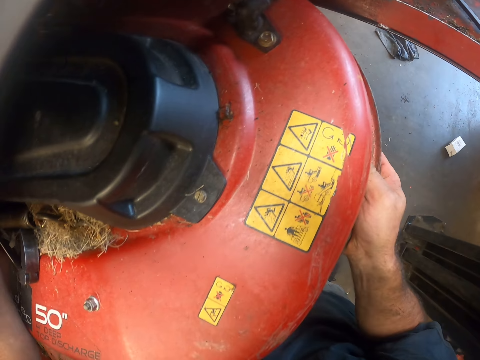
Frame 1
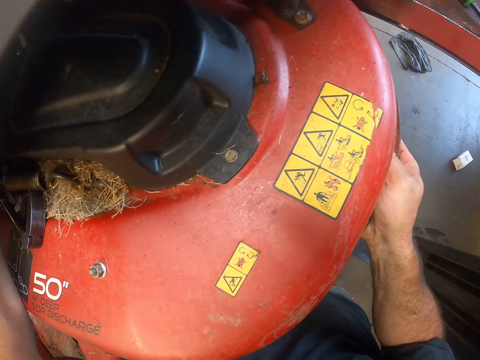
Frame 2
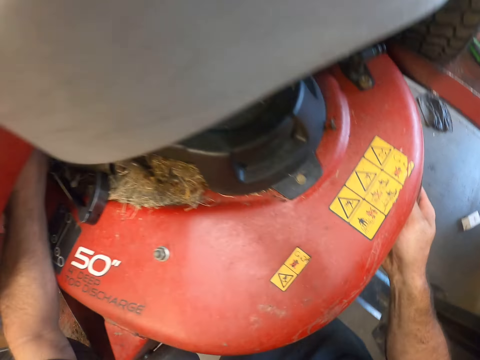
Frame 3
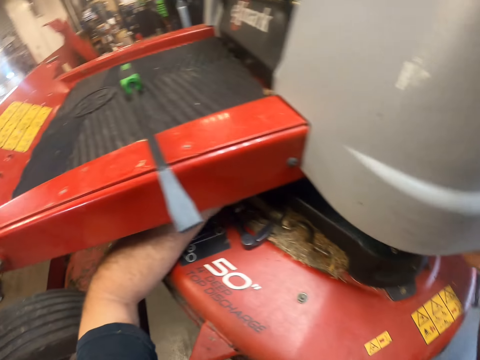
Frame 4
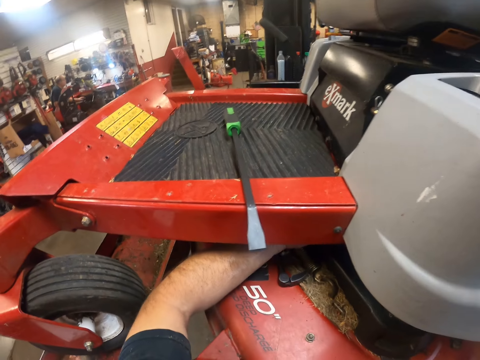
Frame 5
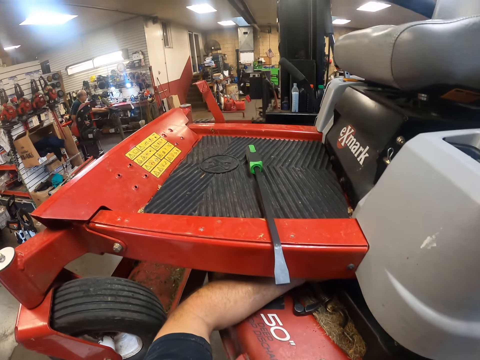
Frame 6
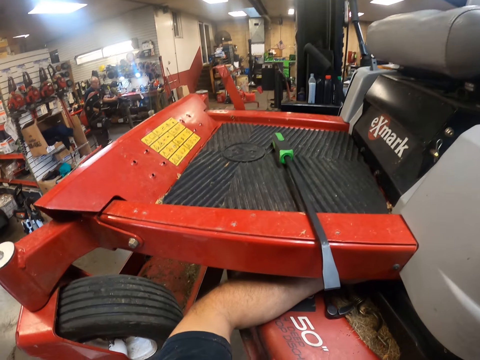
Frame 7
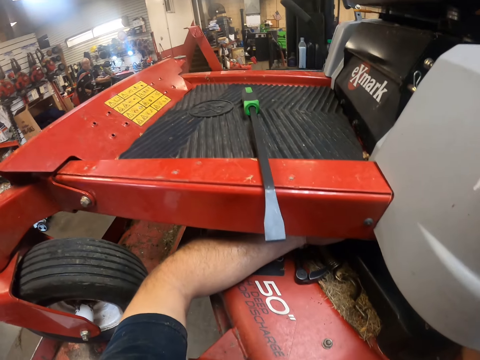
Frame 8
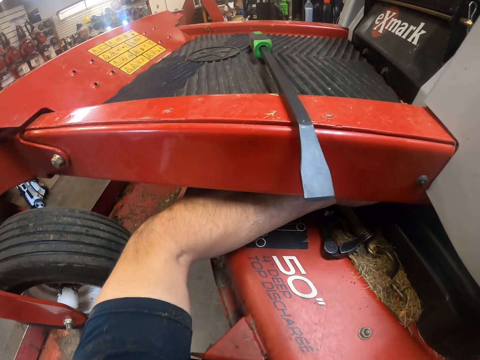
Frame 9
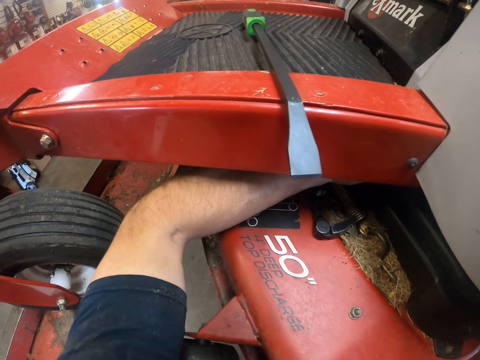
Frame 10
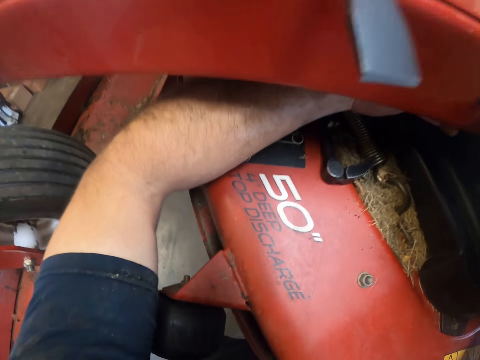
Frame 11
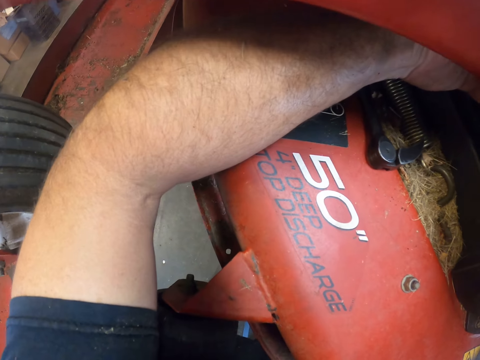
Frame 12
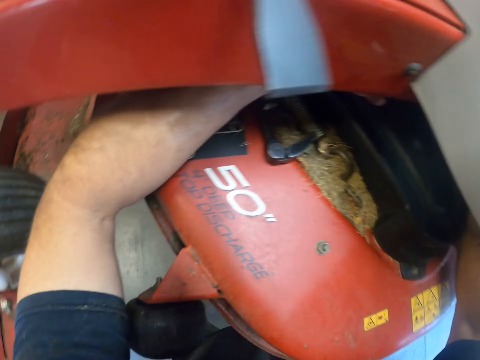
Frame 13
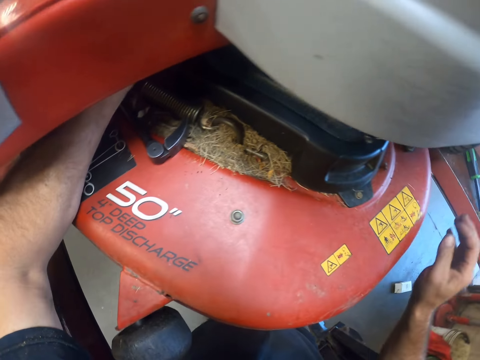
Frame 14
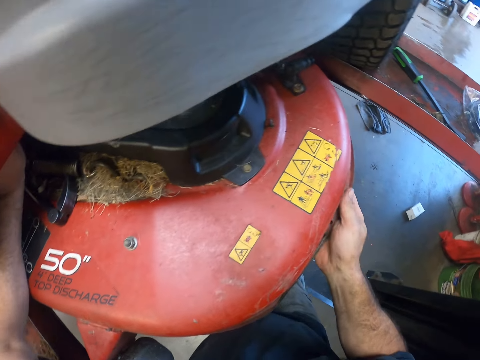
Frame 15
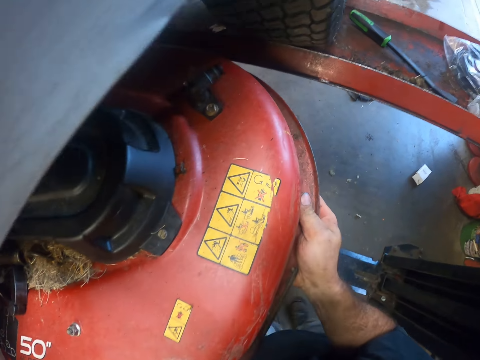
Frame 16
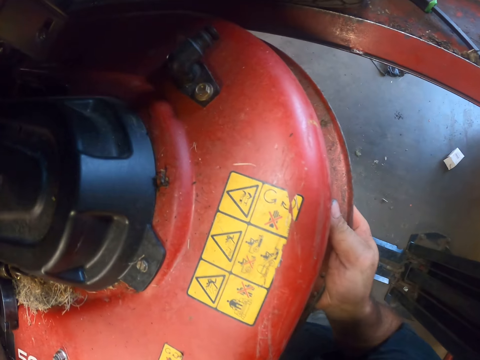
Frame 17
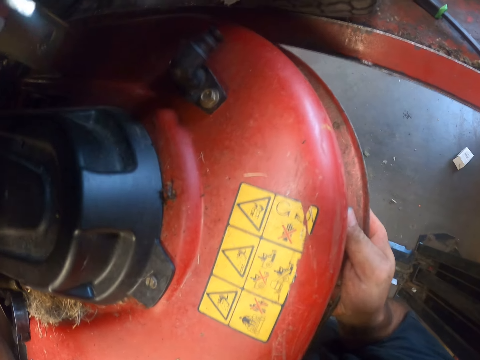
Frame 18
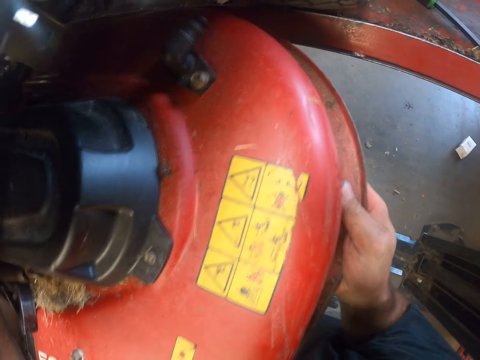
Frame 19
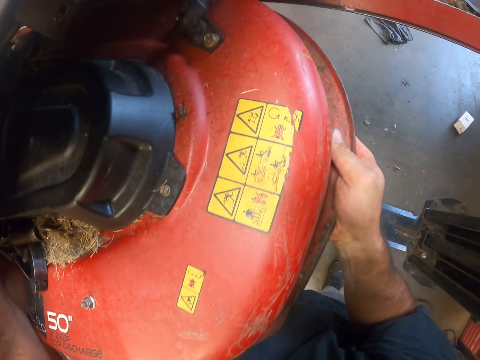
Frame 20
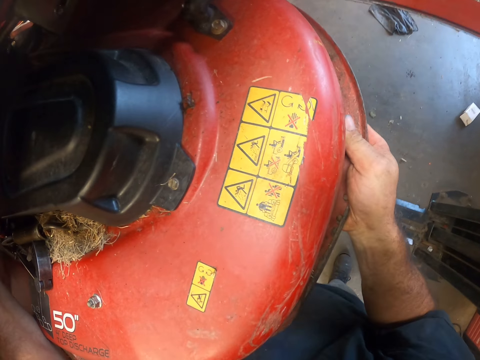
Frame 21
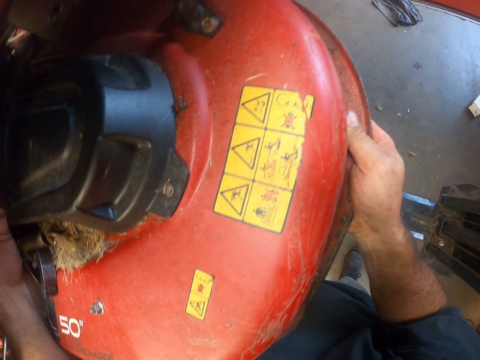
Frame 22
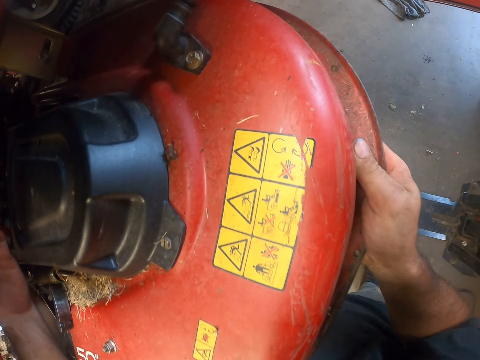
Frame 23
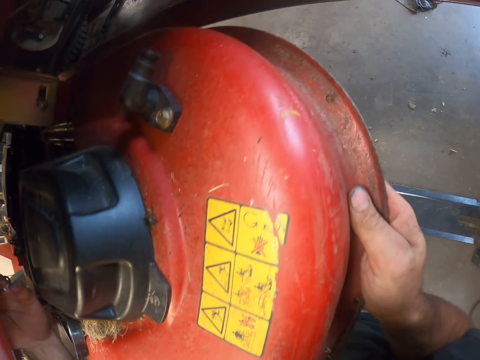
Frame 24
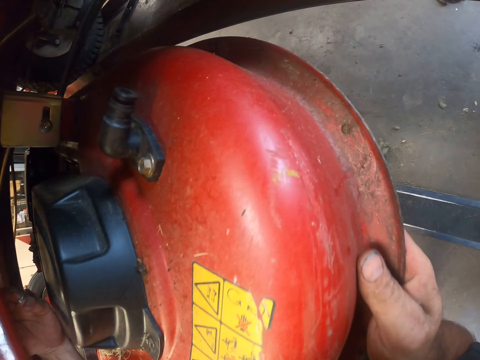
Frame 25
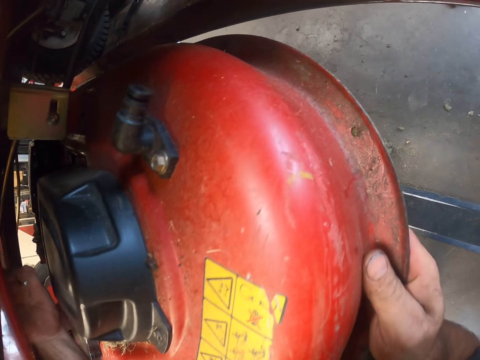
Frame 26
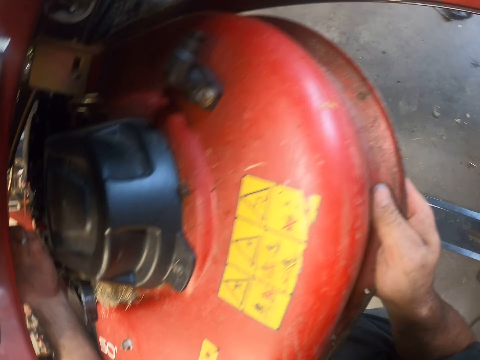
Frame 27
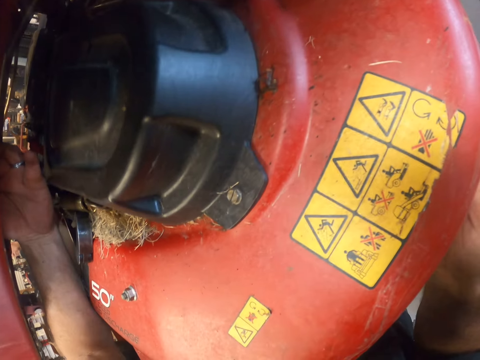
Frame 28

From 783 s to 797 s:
The camera wearer shakes the cutting deck with both hands. He puts his hand on the scrap car. He lifts the cutting deck with his right hand.

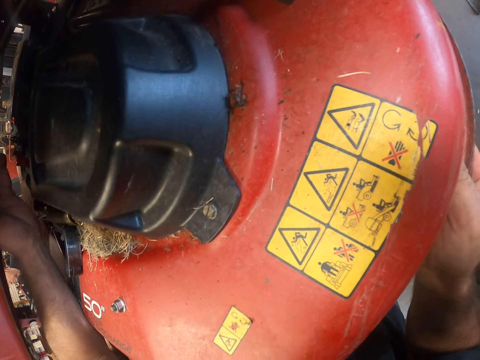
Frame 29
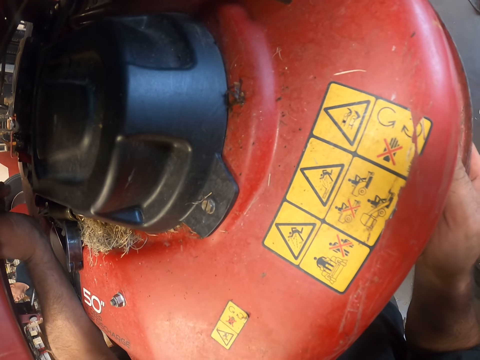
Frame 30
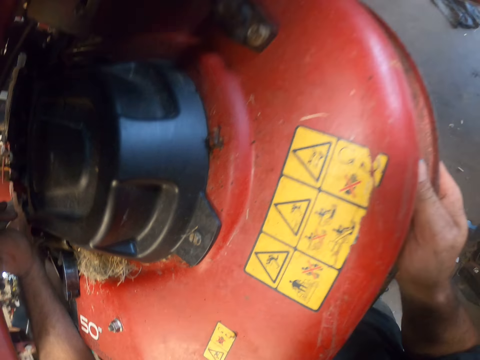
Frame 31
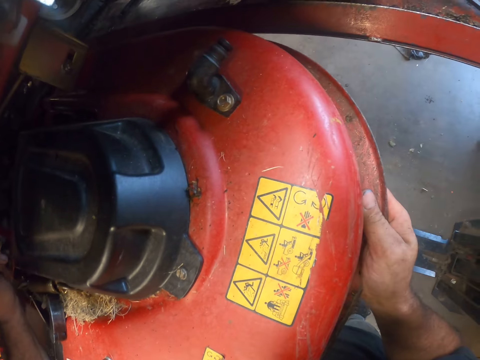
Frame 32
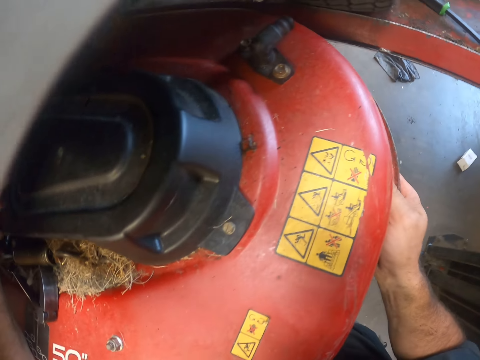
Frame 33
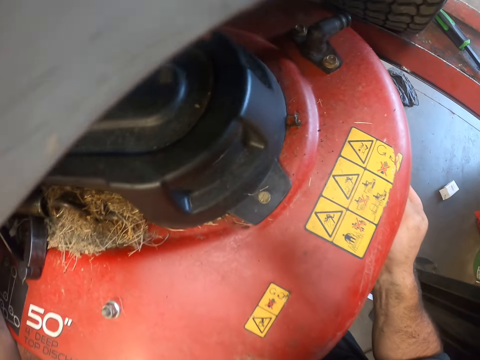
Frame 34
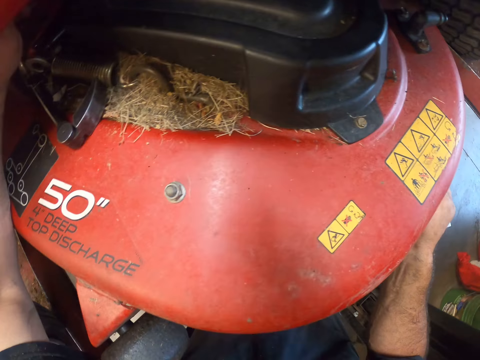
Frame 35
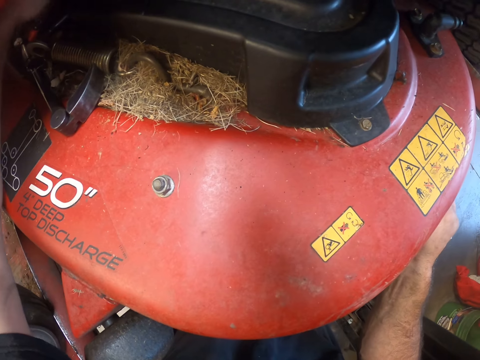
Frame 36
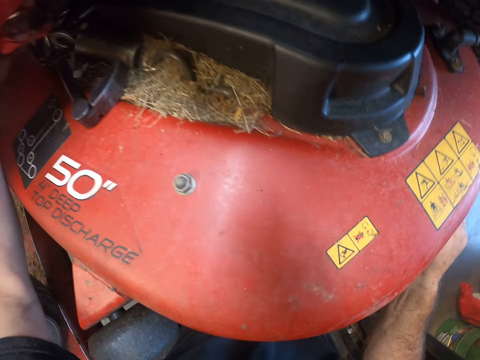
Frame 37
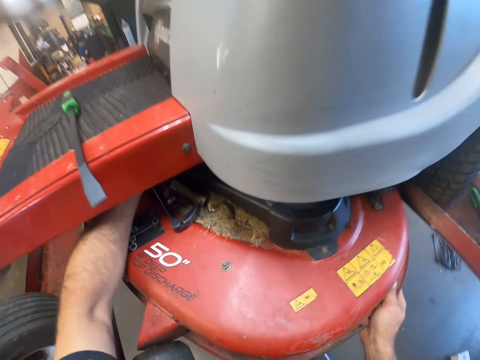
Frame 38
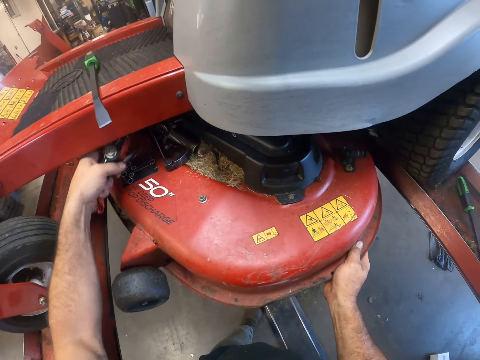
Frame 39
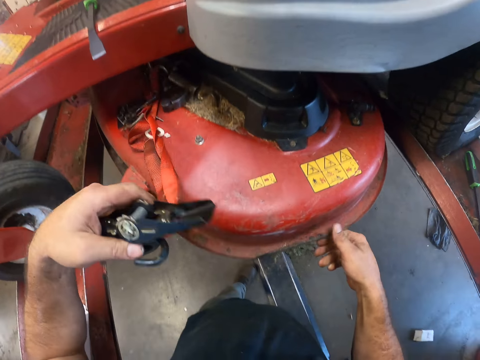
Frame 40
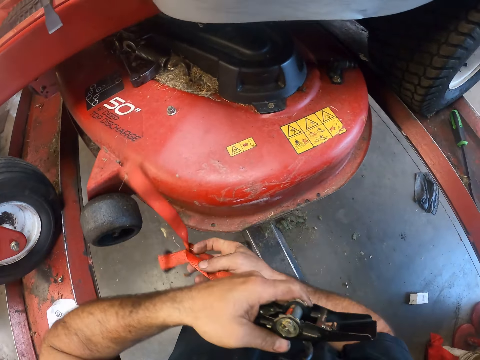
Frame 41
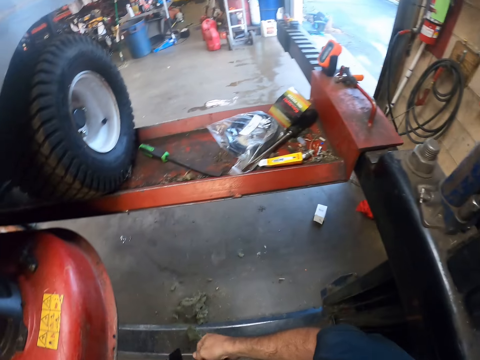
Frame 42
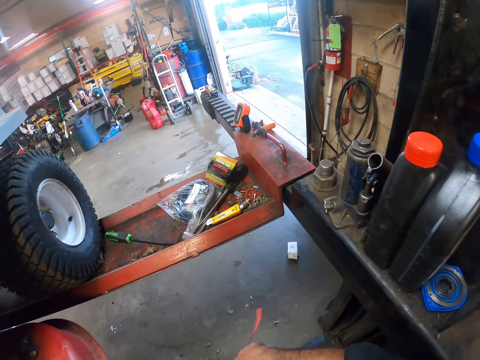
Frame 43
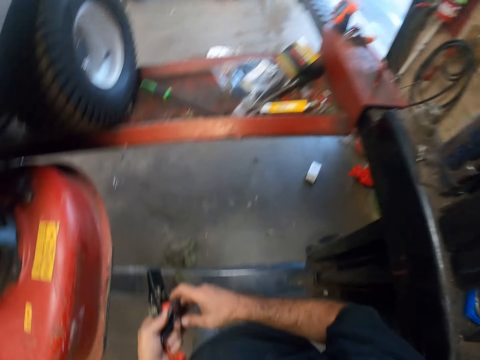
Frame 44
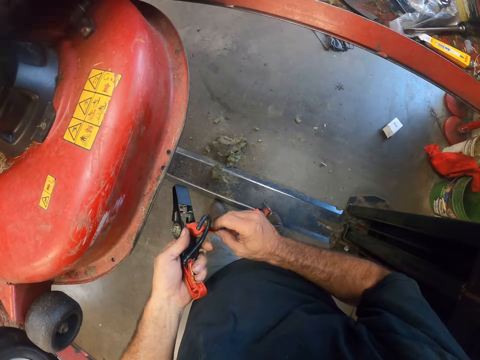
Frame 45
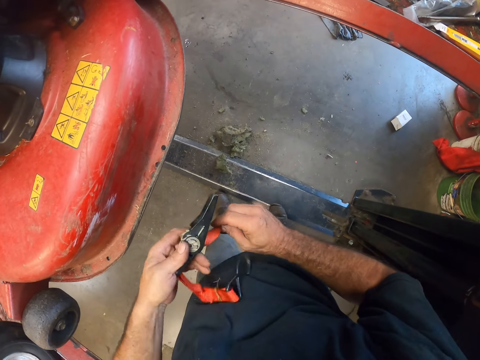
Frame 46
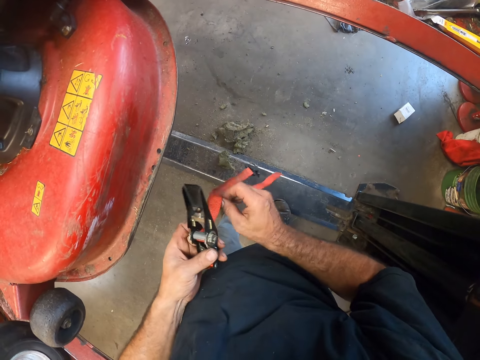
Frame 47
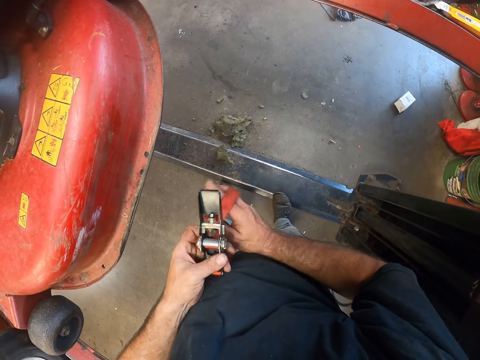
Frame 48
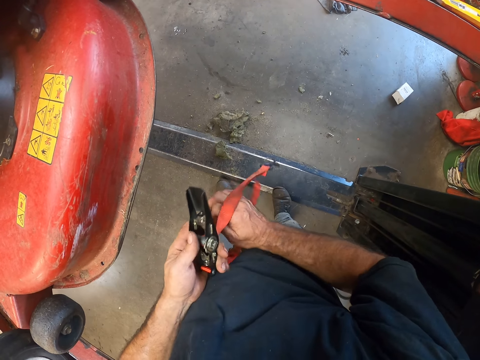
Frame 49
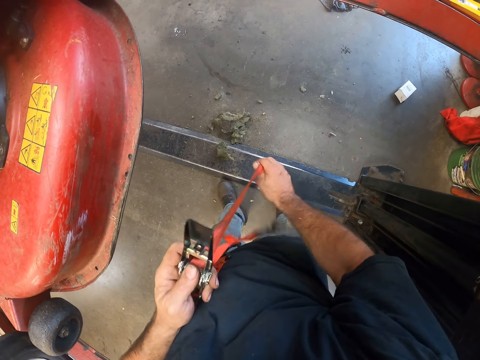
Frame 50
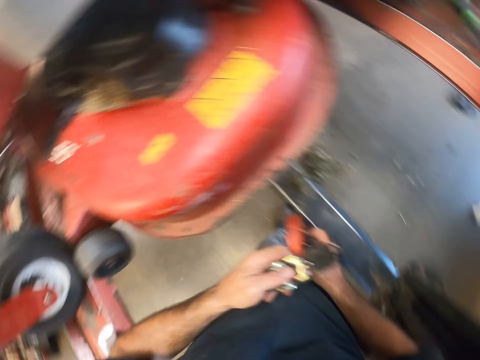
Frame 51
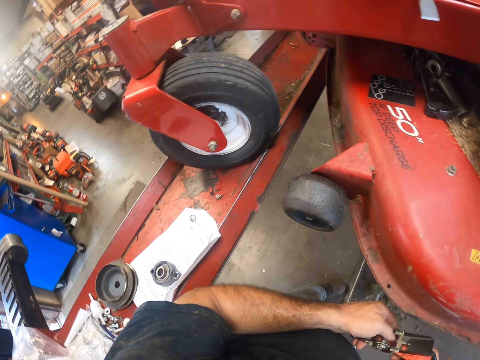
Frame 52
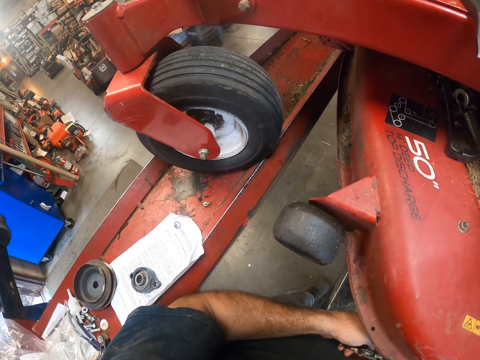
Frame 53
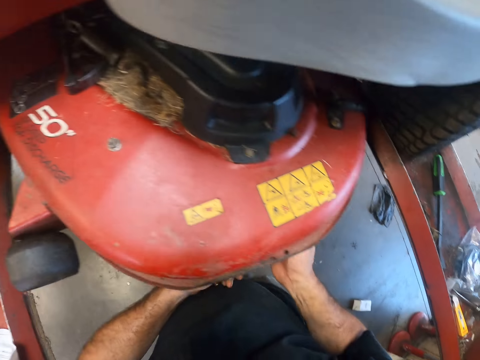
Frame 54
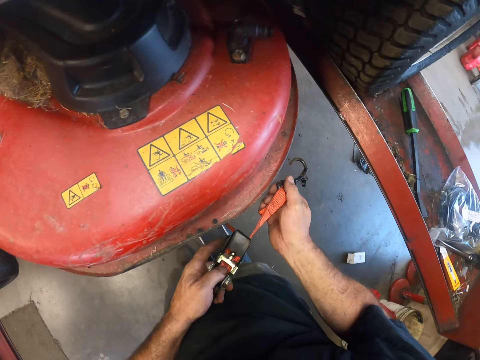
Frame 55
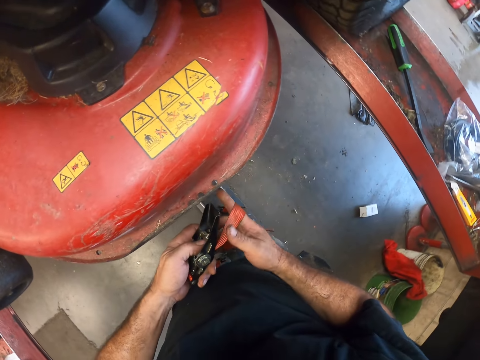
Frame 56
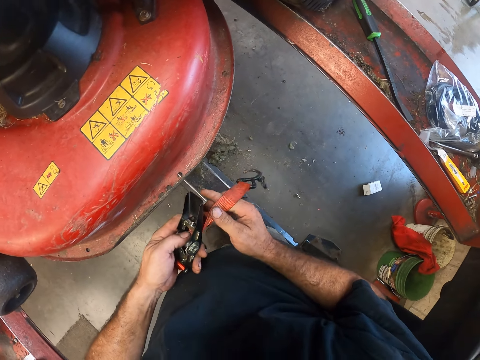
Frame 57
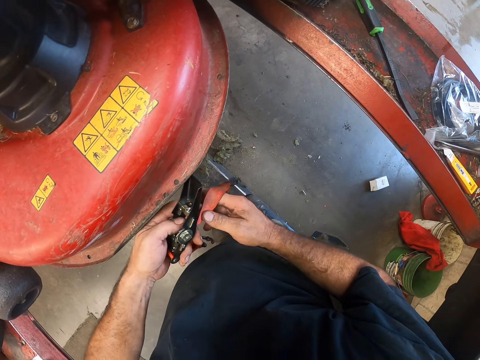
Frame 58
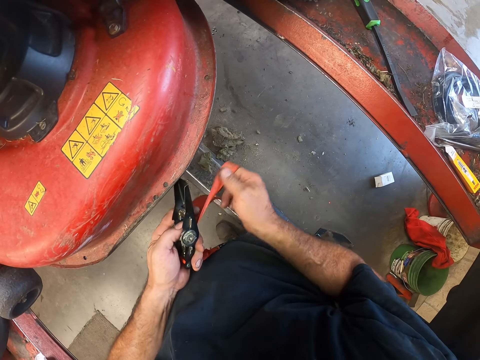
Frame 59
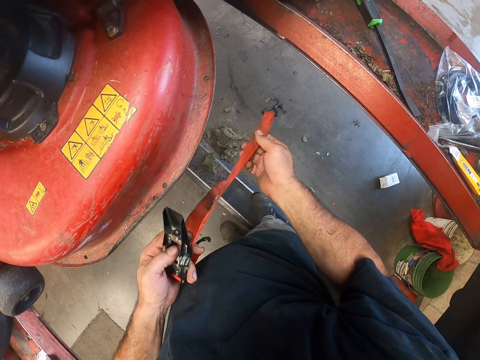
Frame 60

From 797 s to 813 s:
The camera wearer unscrews a bolt with his left hand. He removes the ratchet rope or seat belt from under the foot rest with his left hand. He sorts the ratchet rope with both hands. He strengthens the seat belt with his hands.
